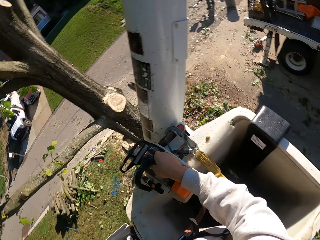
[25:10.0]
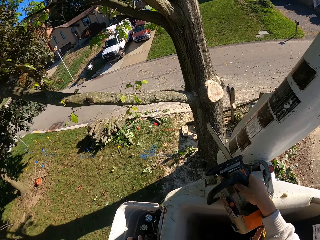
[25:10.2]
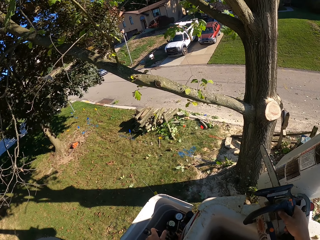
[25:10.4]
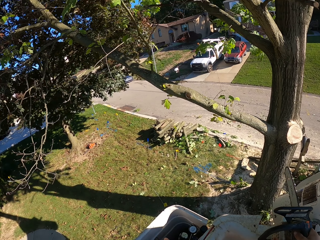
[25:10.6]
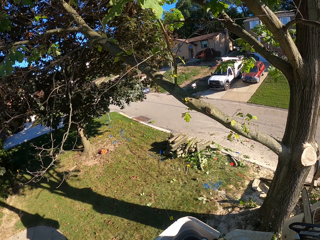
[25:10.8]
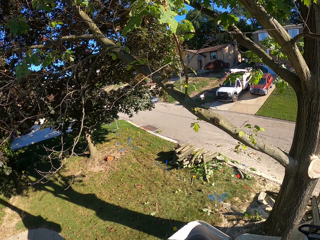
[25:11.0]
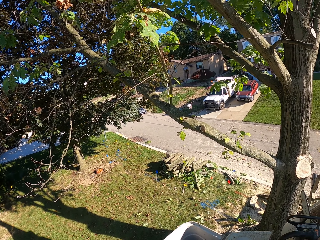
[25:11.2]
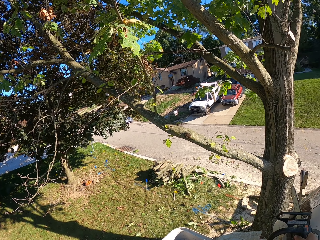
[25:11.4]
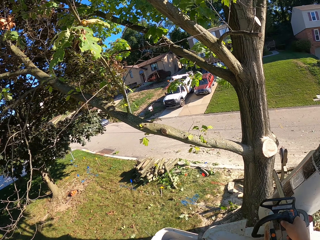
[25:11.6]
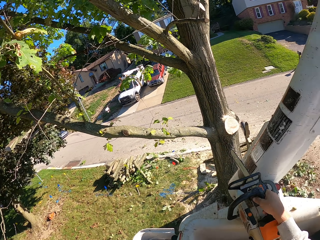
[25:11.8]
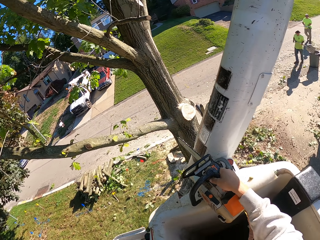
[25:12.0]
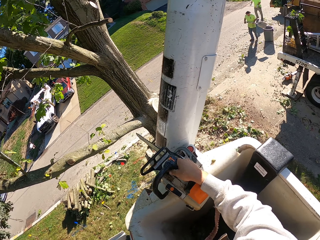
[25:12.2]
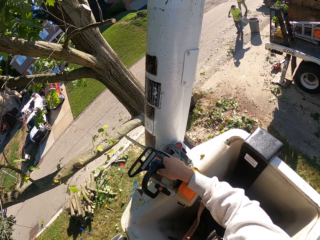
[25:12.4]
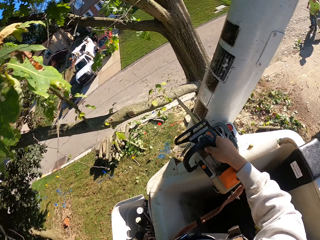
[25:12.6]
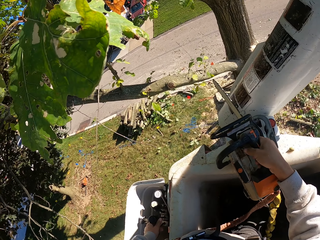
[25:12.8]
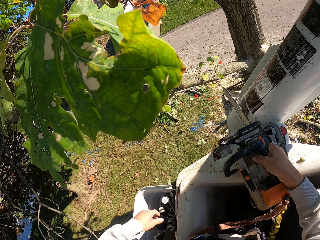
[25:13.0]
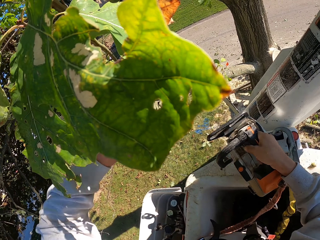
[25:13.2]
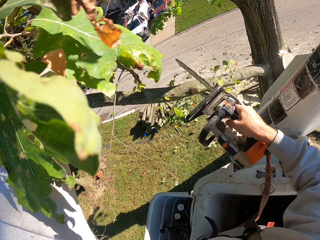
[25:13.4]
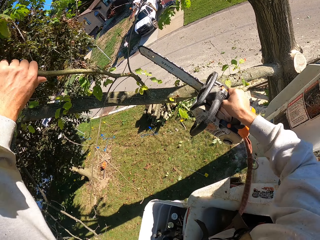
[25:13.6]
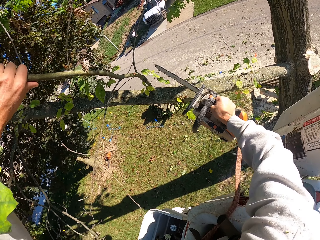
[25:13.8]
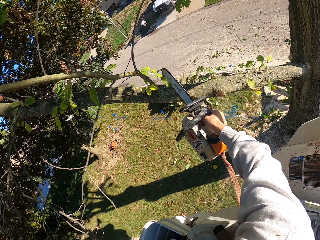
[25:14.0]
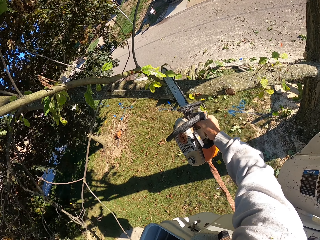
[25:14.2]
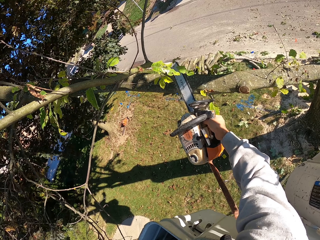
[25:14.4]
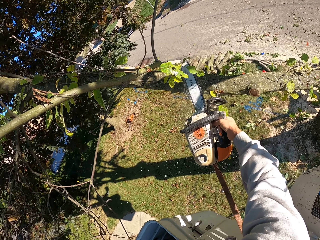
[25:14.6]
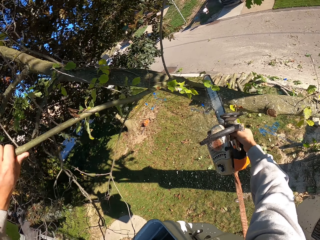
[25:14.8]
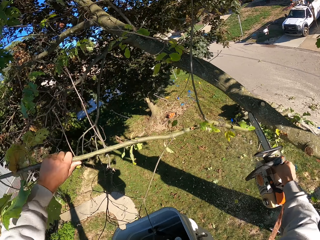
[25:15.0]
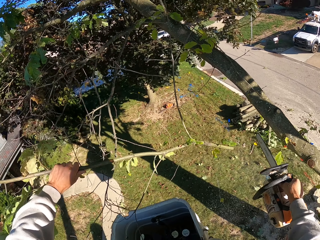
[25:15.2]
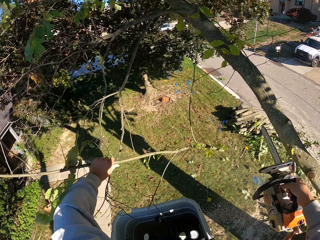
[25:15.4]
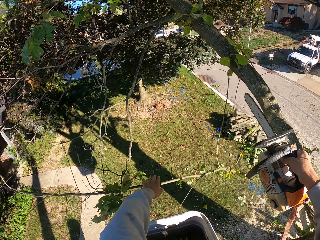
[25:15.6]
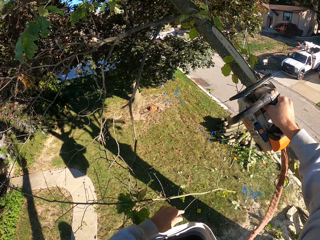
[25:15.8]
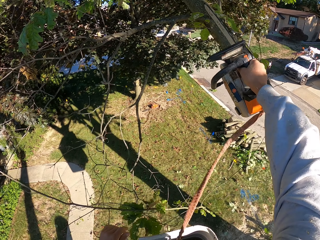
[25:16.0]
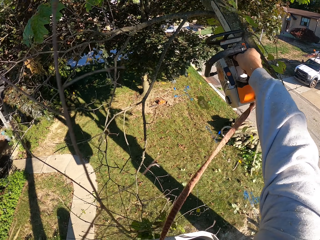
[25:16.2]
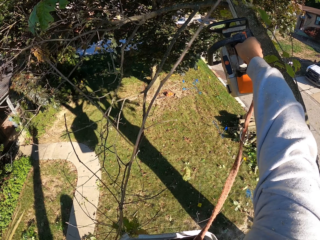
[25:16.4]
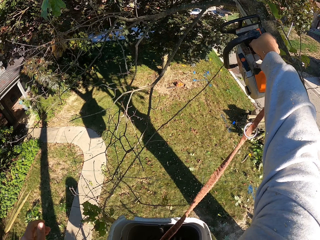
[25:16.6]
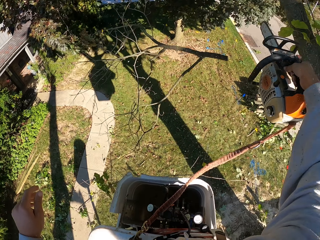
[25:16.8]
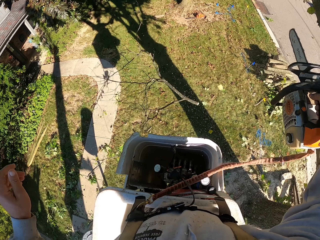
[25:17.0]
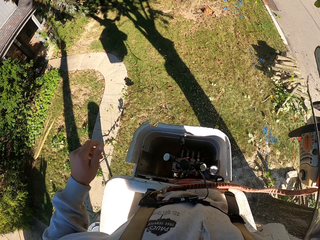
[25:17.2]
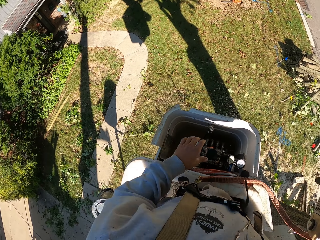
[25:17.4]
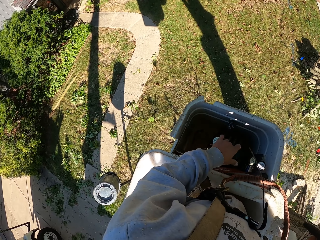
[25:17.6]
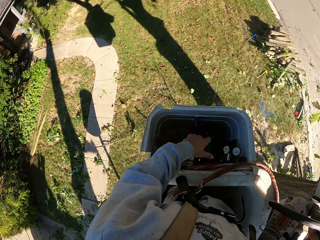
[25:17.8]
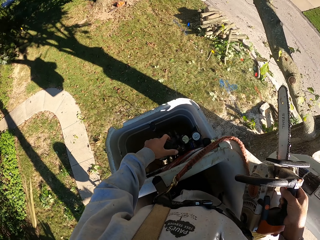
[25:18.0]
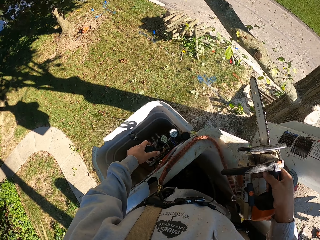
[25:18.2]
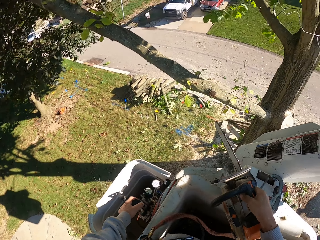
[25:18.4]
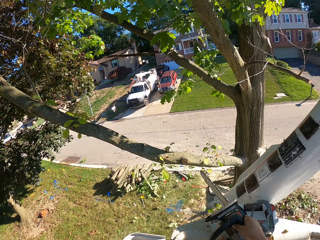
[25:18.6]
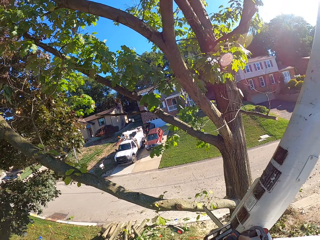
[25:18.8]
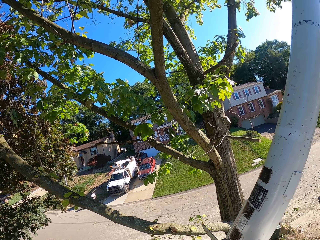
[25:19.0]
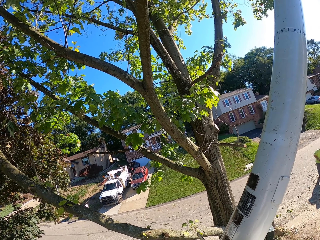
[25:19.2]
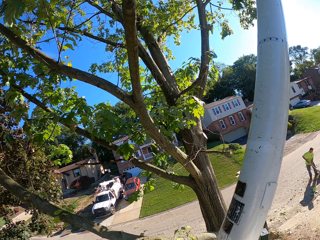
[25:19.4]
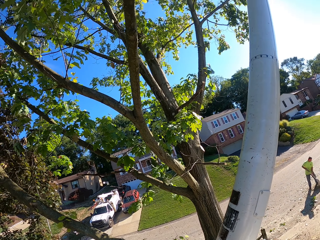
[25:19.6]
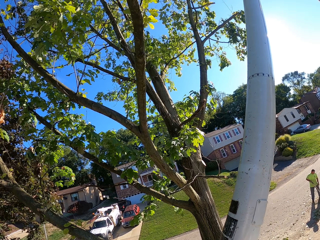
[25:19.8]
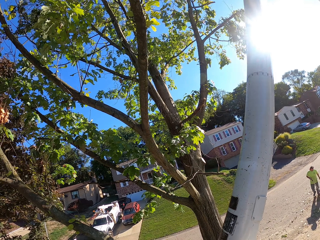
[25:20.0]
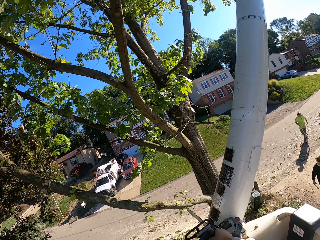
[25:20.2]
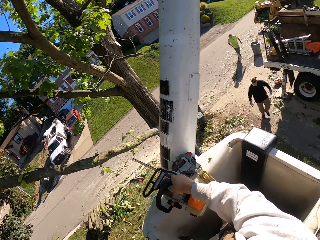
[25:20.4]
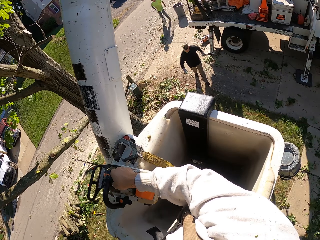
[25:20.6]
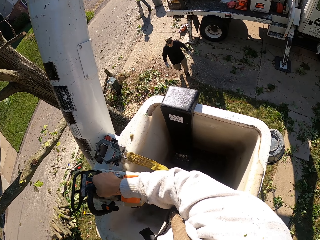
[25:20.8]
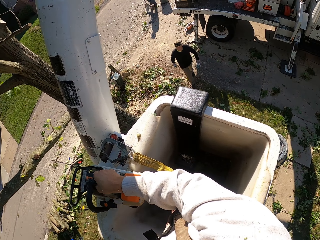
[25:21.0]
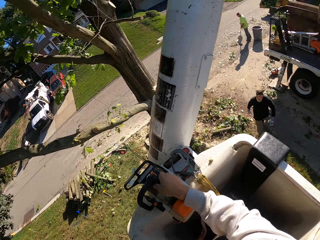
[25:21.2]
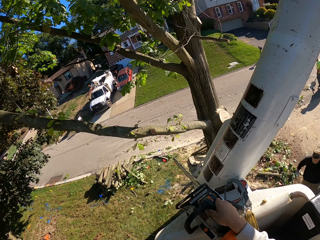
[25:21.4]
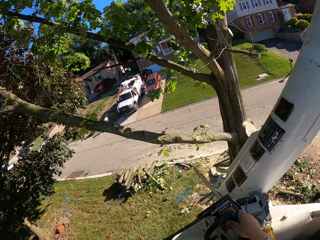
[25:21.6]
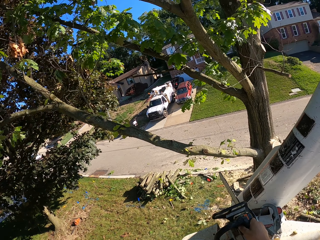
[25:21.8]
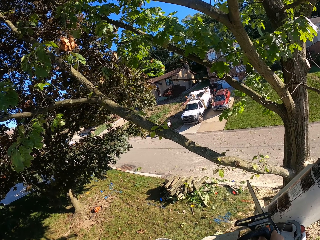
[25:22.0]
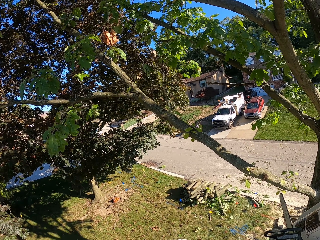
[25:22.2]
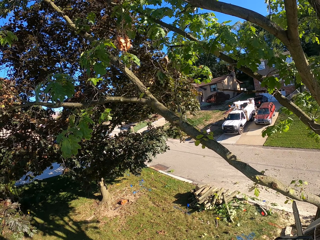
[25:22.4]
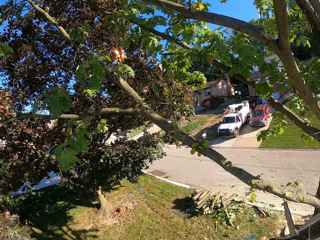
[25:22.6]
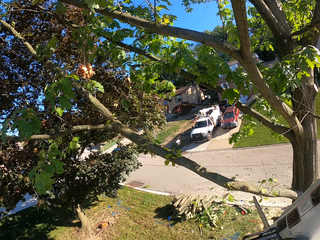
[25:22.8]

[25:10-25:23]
The camera wearer looks around. He holds a branch of the tree with his left hand. He cuts the branch of the tree with the chainsaw in his right hand. He drops the branch of the tree in his left hand on the ground. He cuts a branch of the tree with the chainsaw in his right hand. He turns off the power saw. He holds the gear stick of the boom lift with his left hand. He looks around. A man packs some leaves on the road with the shovel in his hands. The man sweeps. Another man walks around.

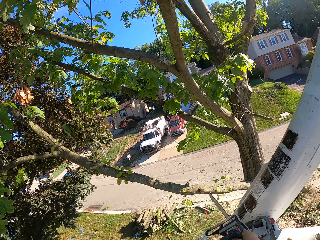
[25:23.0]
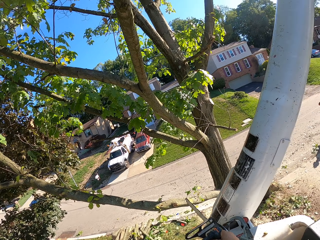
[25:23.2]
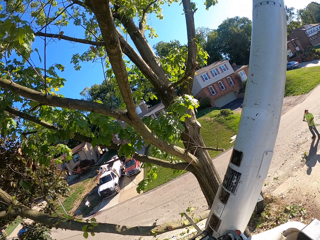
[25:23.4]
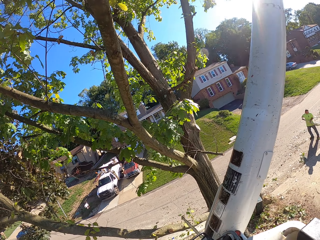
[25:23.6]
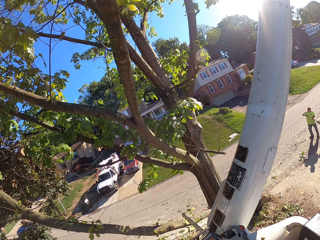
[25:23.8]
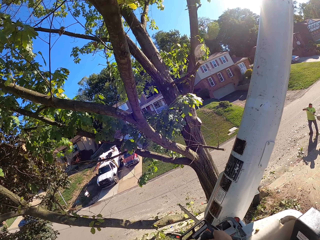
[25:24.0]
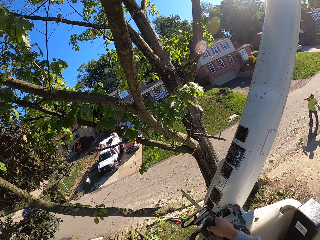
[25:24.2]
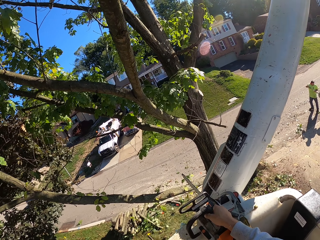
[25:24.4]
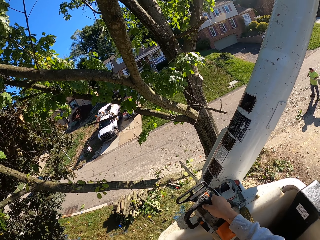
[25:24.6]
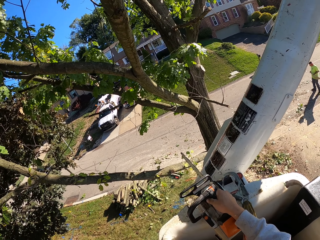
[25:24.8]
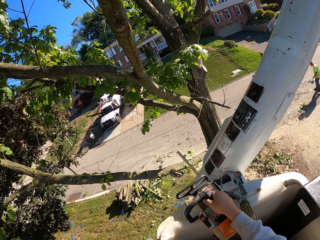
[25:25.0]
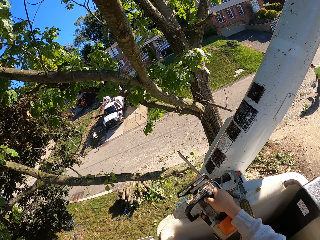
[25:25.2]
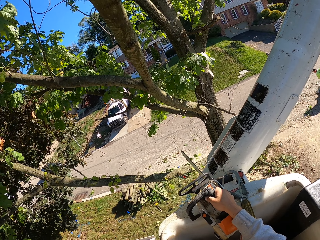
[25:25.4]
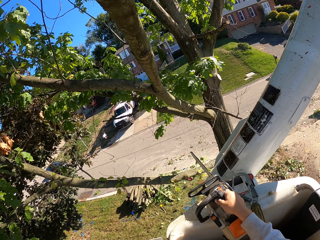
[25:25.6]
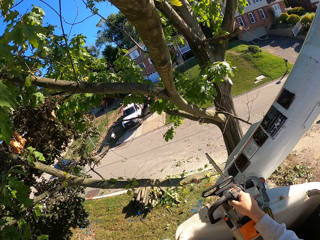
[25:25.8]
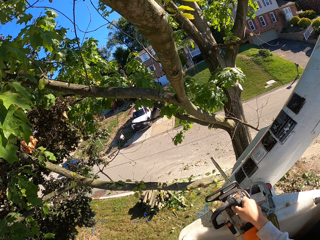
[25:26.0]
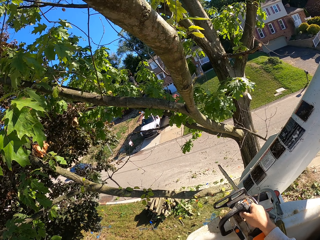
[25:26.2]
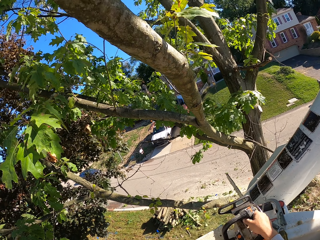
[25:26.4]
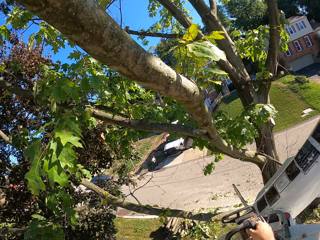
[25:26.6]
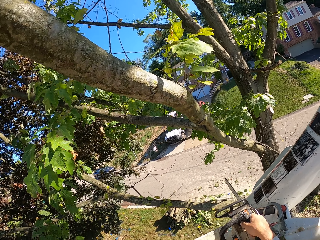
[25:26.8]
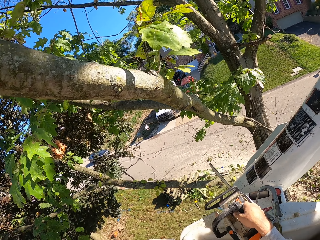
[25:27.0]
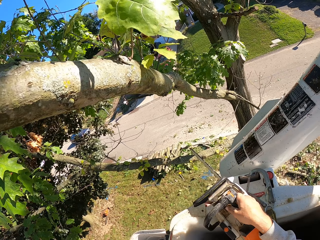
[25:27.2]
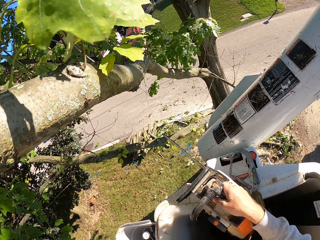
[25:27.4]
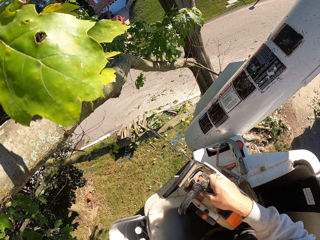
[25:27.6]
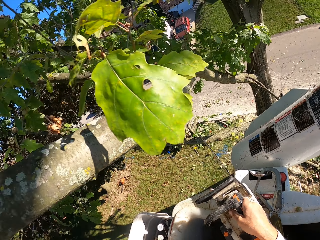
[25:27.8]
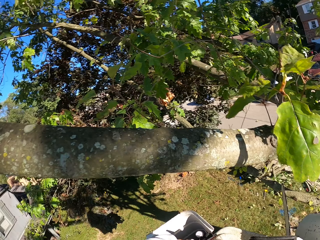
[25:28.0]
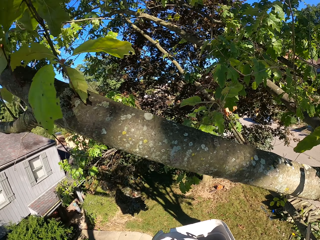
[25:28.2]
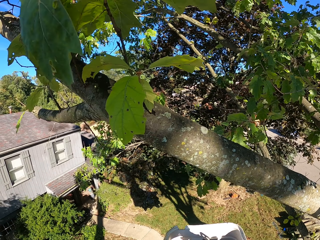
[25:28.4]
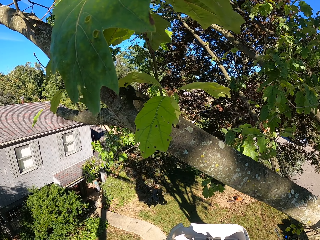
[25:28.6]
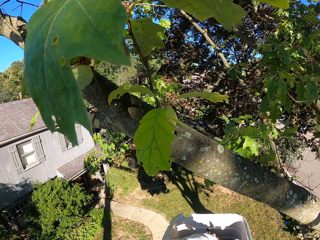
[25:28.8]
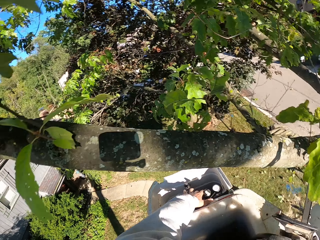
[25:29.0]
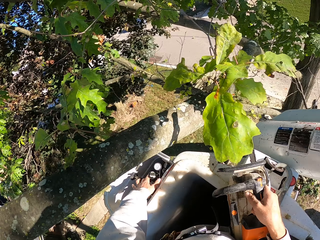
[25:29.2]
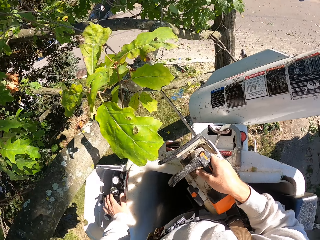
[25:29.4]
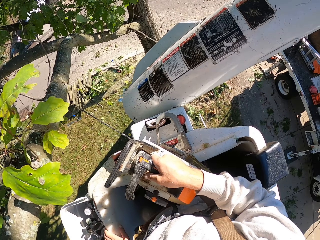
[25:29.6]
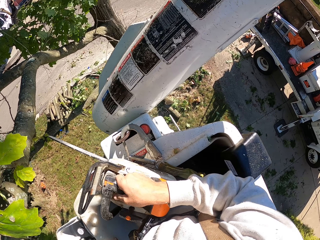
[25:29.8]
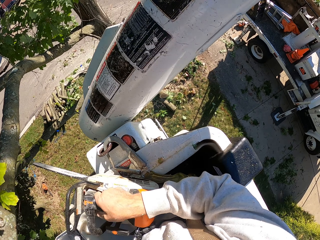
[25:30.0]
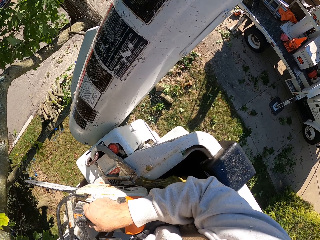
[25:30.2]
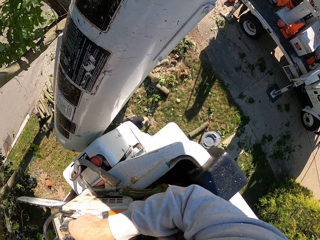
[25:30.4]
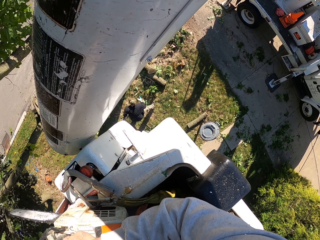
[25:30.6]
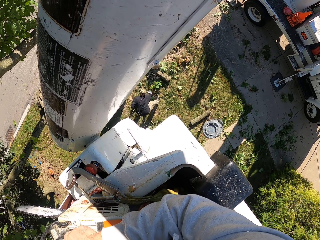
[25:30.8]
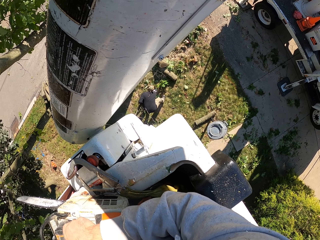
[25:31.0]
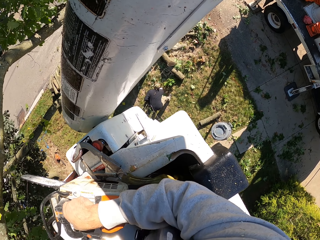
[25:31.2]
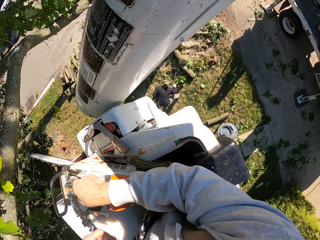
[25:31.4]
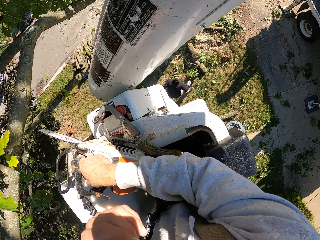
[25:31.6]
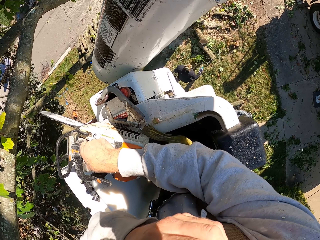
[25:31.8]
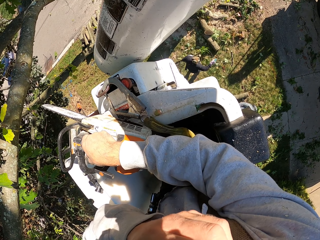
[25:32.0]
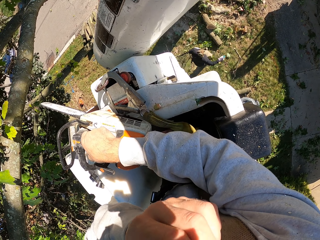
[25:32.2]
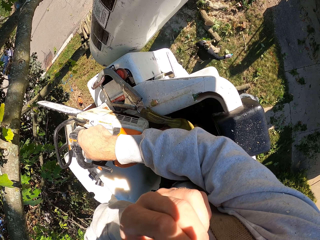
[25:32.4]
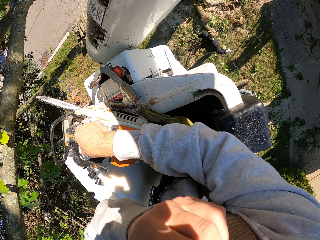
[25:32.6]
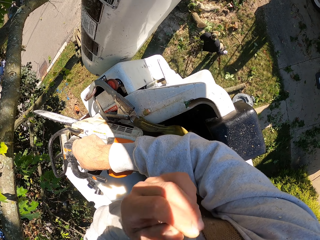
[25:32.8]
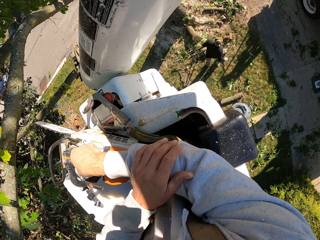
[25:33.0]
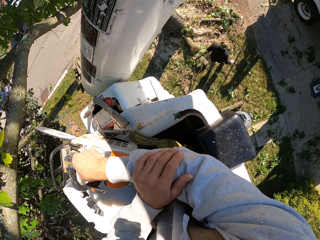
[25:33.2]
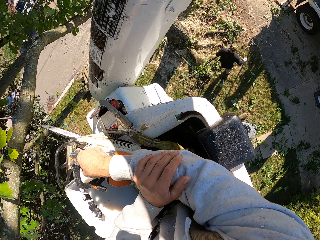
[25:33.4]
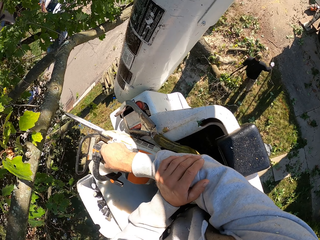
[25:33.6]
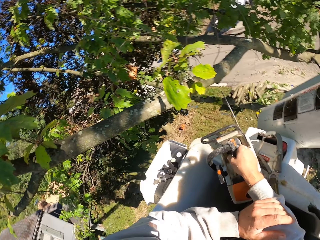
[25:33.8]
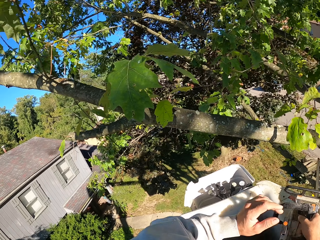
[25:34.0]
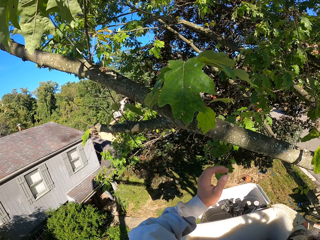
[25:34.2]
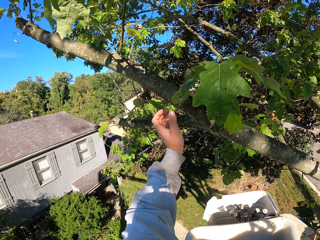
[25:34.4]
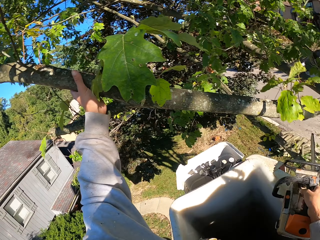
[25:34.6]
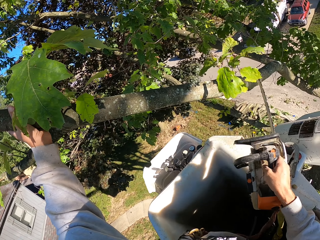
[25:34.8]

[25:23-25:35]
The camera wearer looks around. A man packs the leaves on the road with a shovel in his hands. Another man picks up a branch of the tree or stems from the ground with his right hand. The camera wearer puts the straw in his left hand into his mouth. The other man carries the stems. The camera wearer places his left hand on his right hand. He holds a branch of the tree with his left hand.
